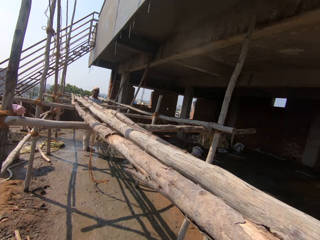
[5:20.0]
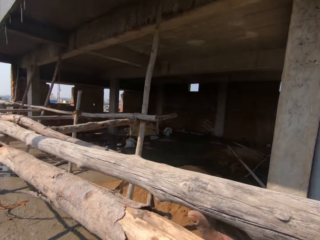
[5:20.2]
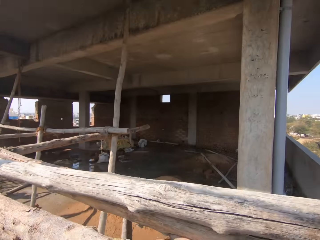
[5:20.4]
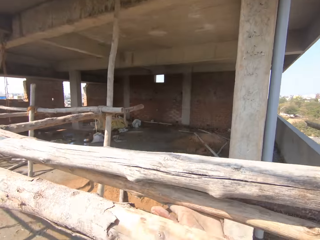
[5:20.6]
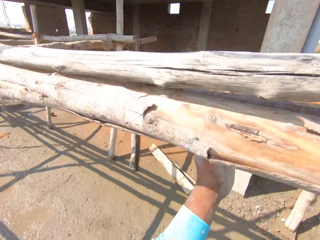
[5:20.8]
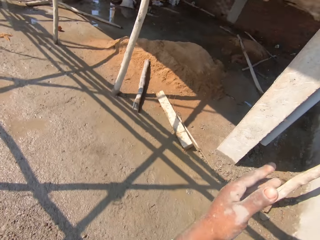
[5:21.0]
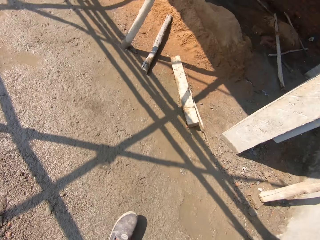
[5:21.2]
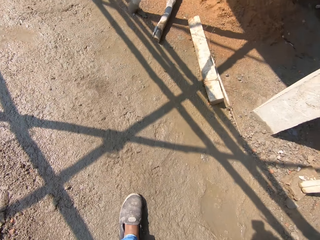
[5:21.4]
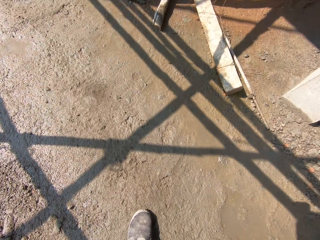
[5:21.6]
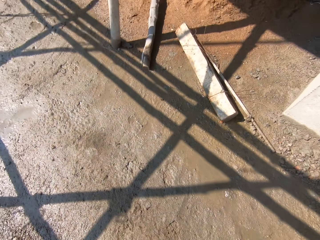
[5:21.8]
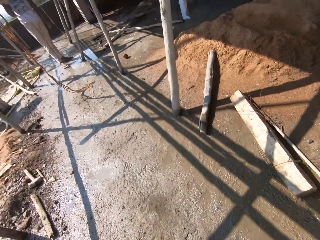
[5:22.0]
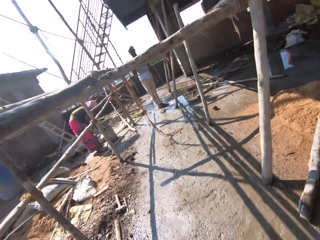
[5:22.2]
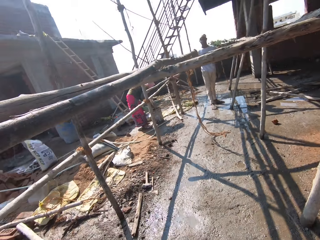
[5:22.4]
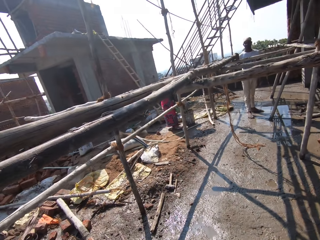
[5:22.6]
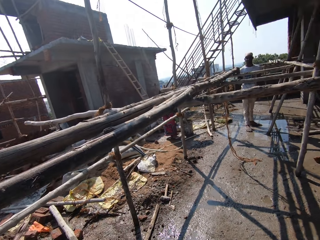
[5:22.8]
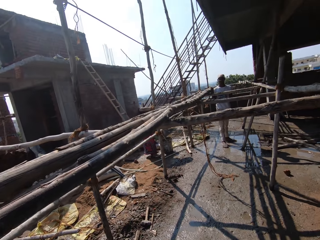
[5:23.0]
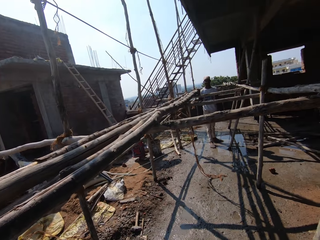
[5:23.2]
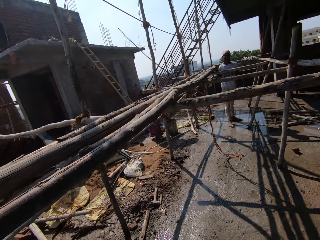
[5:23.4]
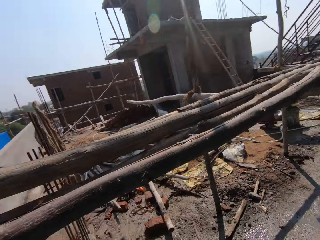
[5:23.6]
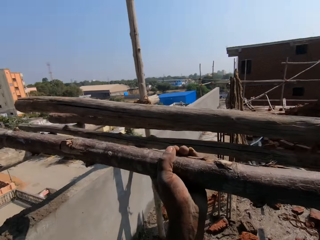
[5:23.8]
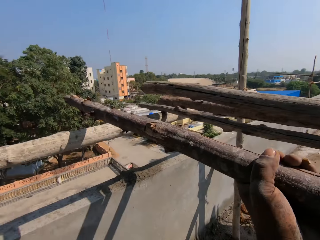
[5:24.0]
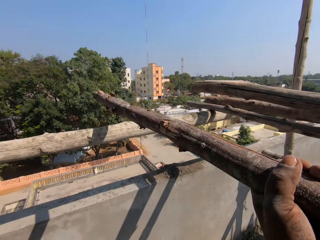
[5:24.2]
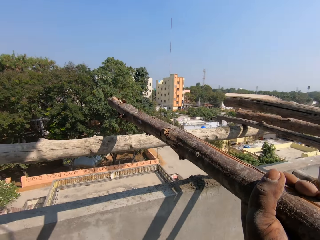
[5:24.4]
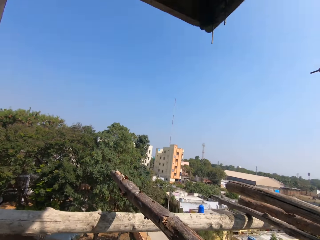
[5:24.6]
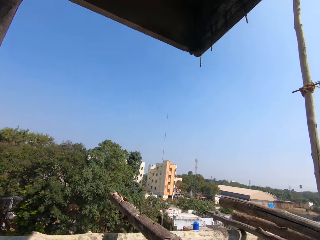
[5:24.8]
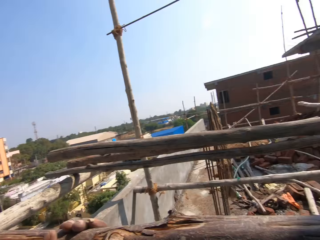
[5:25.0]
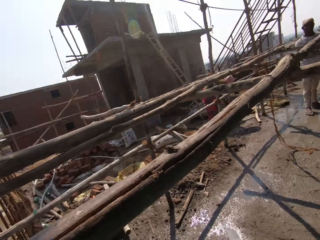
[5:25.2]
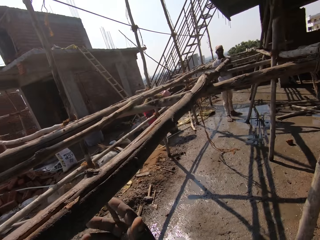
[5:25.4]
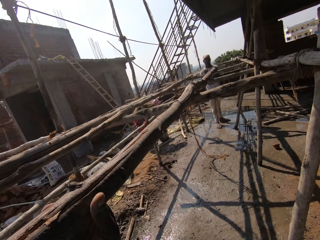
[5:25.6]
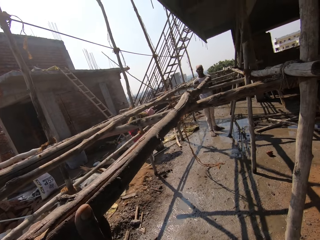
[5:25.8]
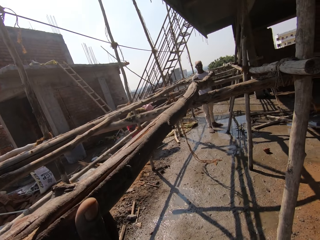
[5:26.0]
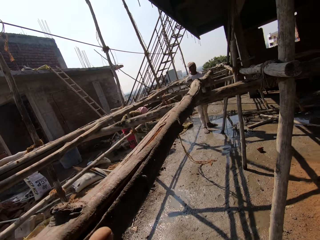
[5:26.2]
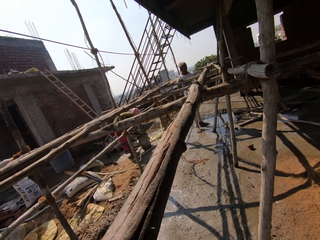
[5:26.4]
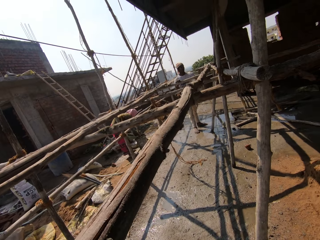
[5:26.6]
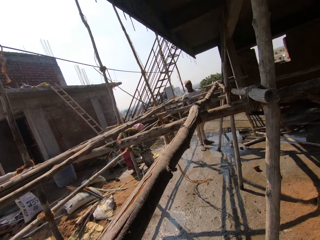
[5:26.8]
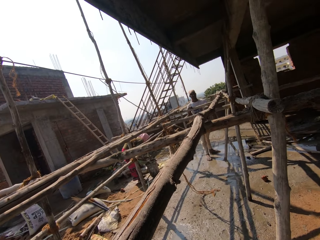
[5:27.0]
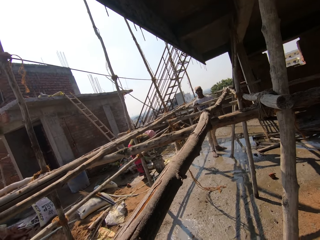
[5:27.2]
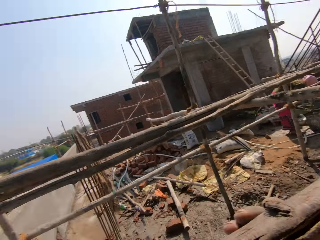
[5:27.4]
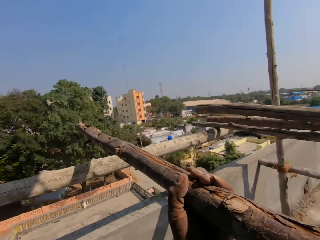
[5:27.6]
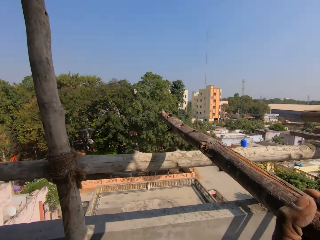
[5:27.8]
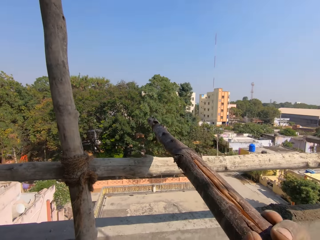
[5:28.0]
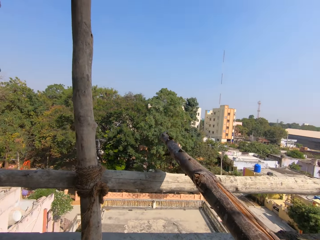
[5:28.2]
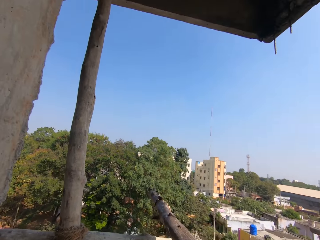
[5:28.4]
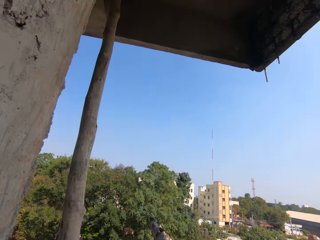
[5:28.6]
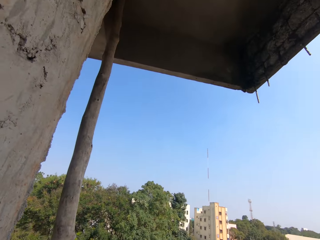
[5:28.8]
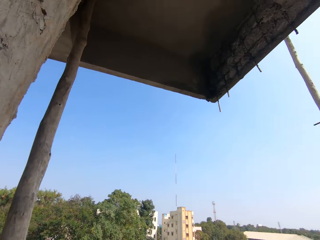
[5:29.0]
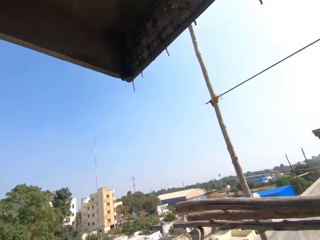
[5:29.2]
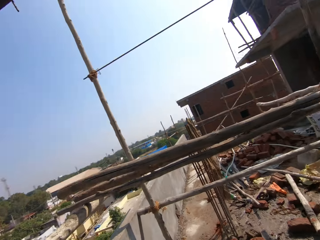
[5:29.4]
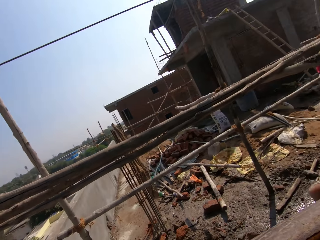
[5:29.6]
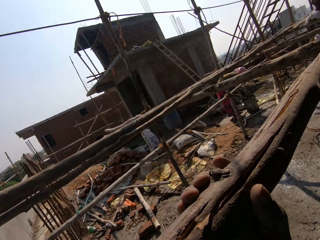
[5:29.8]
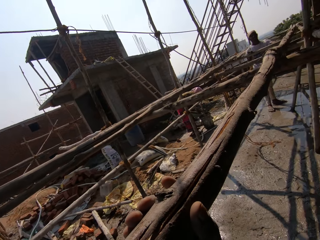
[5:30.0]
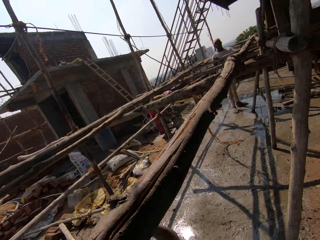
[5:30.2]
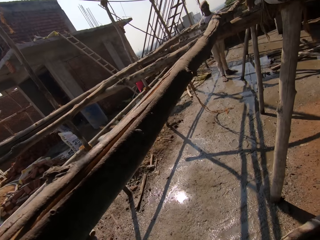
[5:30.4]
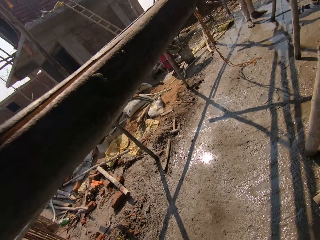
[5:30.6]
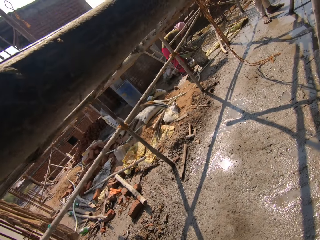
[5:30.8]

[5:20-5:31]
The camera wearer rolls the timber. They hold the timber. They walk in the yard. They communicate. They walk in the yard. They turn around. They hold the timber. They lift the timber or pole. They turn around. They adjust the position of the timber. They turn around. They move around.

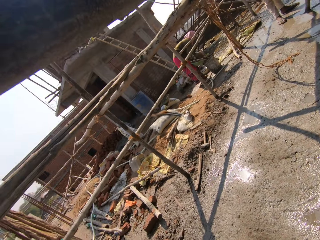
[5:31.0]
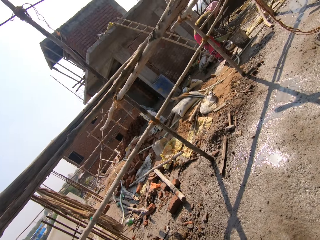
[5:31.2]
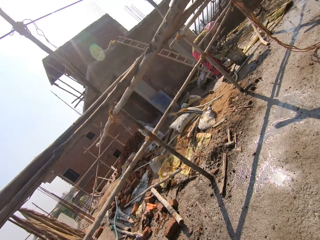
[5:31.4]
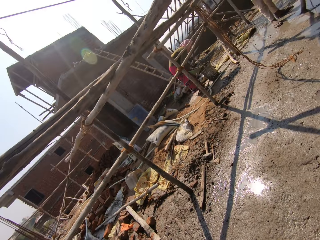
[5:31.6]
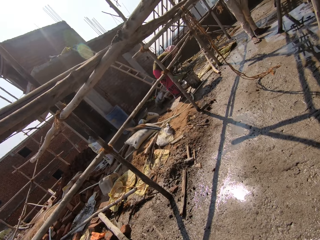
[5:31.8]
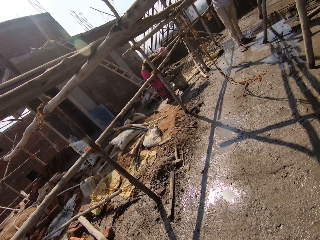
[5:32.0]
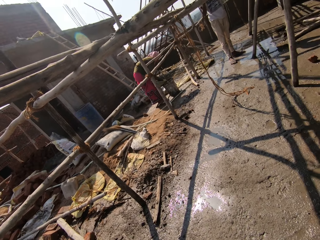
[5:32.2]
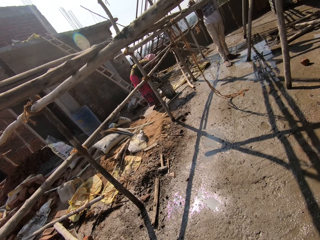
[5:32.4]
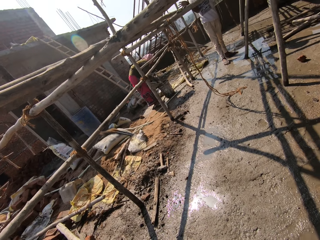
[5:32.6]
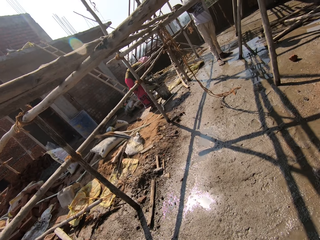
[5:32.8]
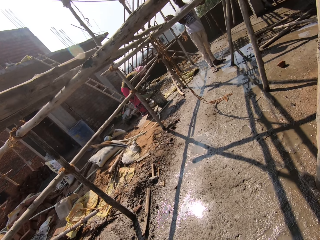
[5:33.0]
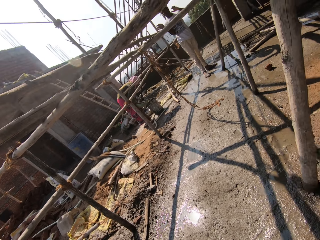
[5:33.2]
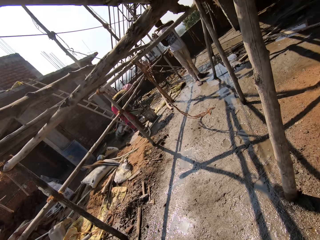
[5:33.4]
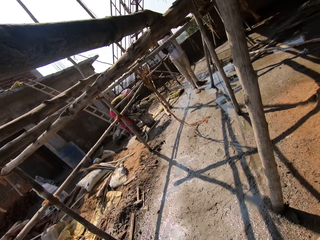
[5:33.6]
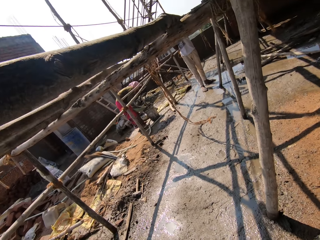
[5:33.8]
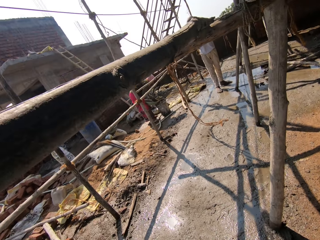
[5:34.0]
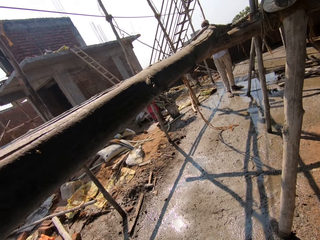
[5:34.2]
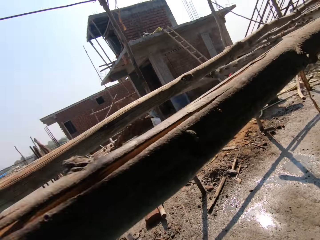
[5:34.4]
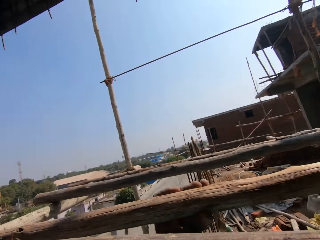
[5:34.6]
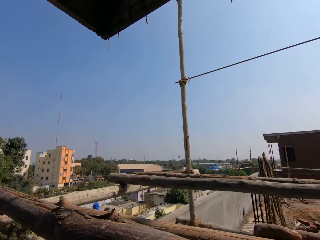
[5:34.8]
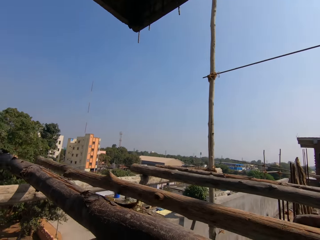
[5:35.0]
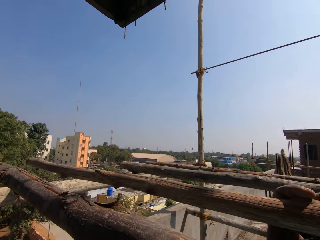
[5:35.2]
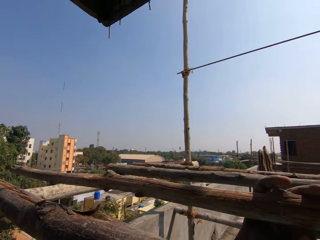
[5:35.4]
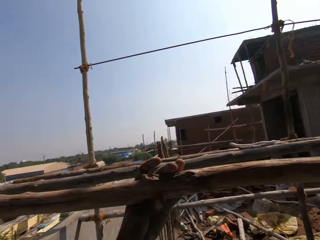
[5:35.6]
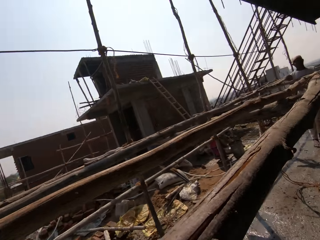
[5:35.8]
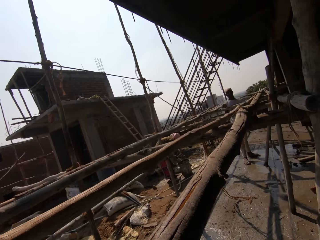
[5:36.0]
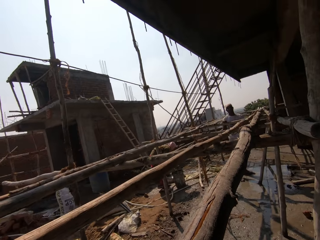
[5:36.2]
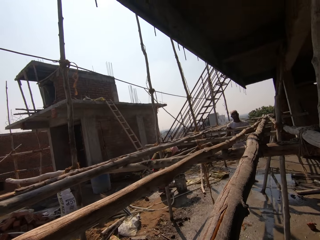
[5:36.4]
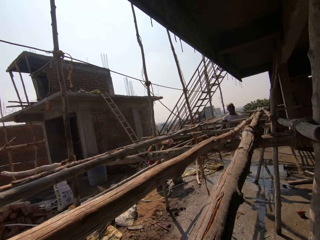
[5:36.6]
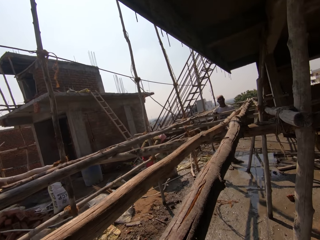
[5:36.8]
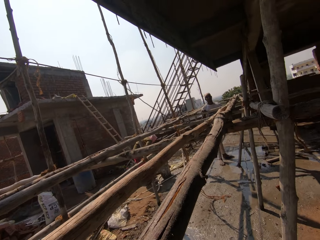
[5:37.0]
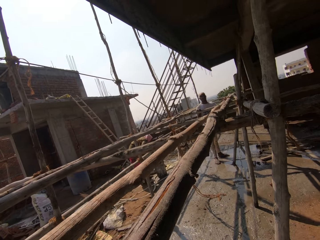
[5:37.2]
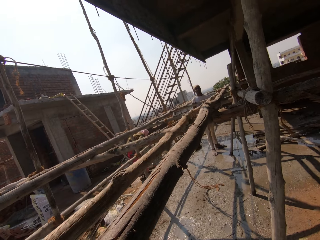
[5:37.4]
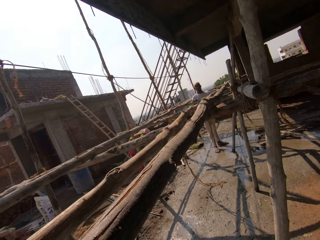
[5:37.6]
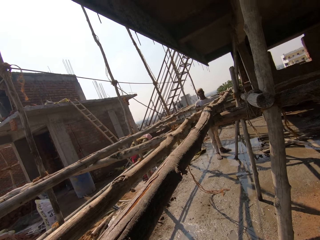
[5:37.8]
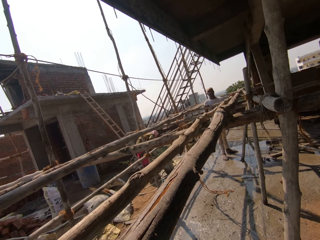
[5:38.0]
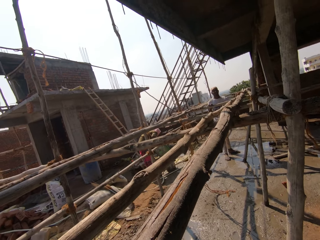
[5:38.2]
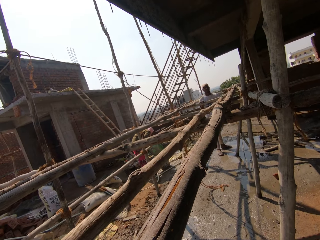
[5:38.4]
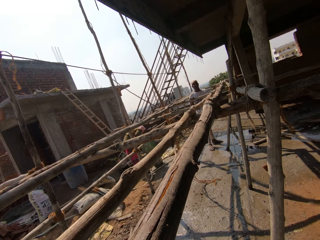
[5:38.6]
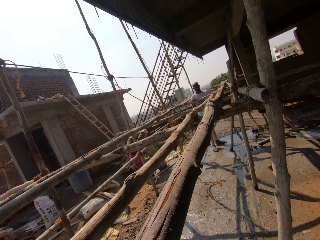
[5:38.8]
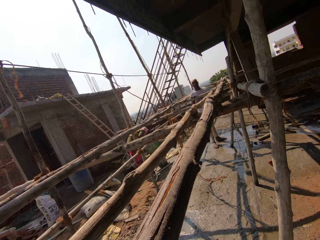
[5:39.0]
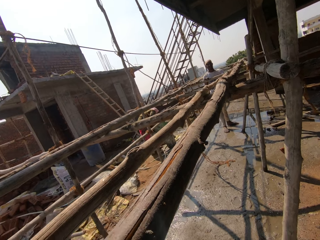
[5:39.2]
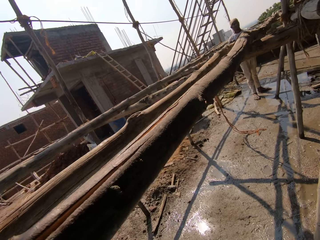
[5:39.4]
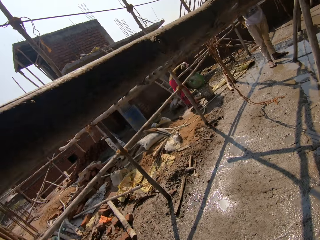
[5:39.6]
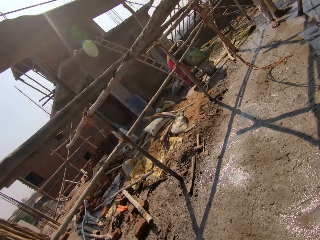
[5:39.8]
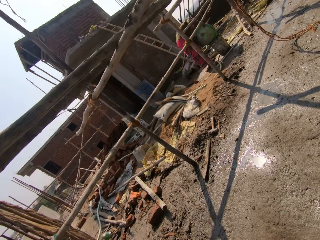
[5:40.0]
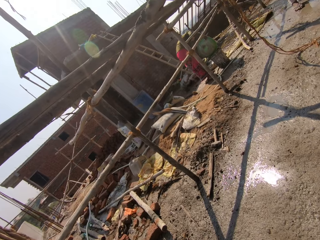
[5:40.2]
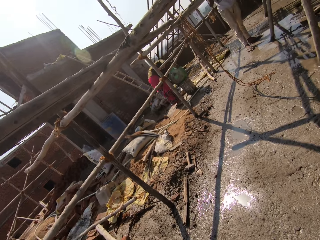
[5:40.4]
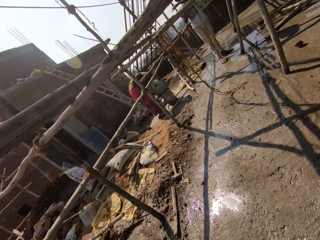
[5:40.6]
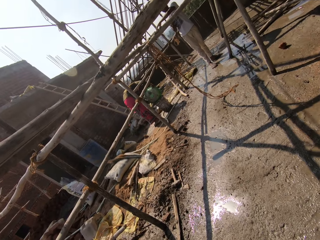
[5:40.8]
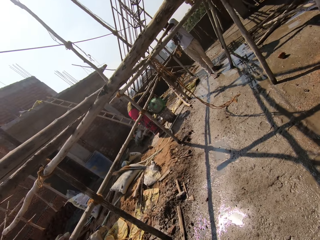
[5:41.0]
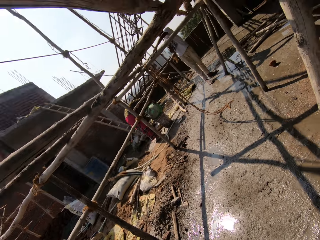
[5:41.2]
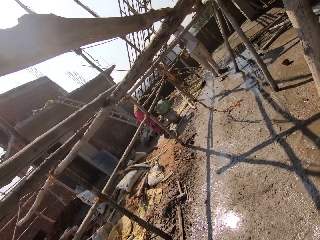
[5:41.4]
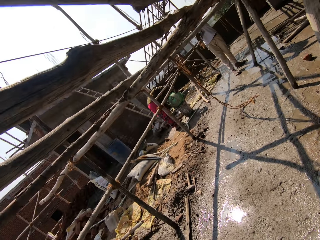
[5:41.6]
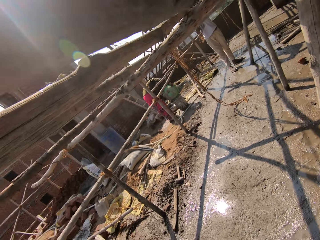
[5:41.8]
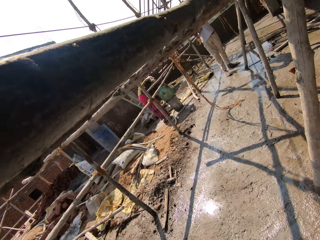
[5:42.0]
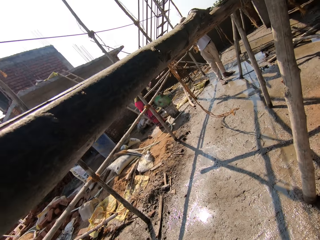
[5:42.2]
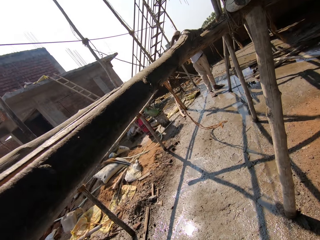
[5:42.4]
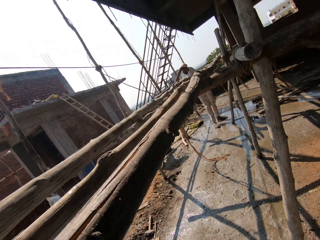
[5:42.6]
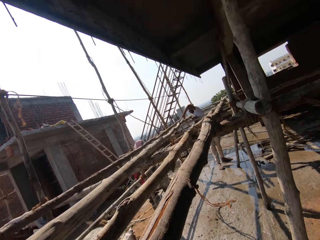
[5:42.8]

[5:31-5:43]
The camera wearer looks around. They turn around. They adjust the position of the timber. They communicate. They look around.
